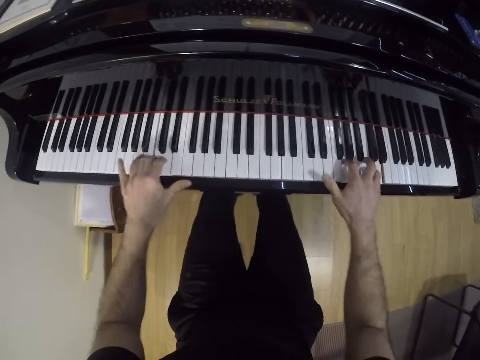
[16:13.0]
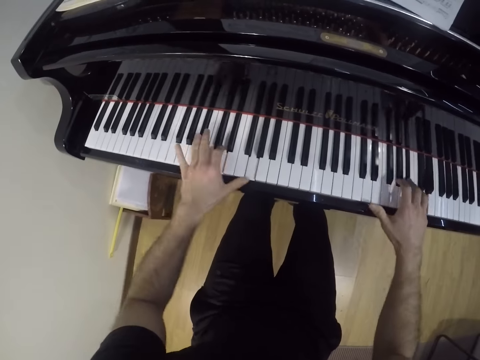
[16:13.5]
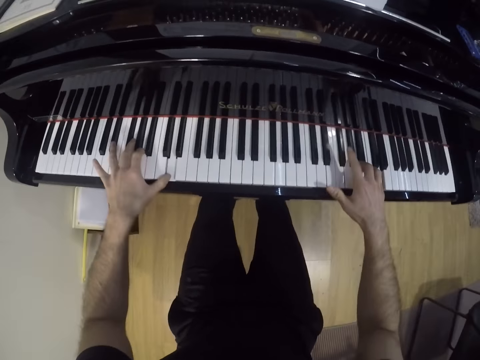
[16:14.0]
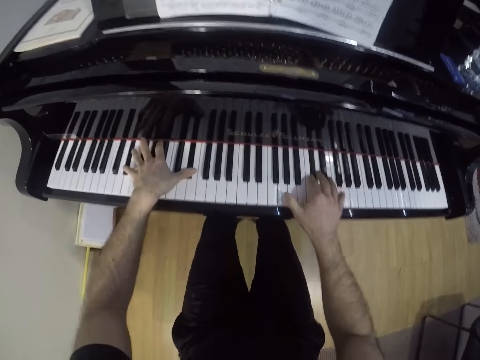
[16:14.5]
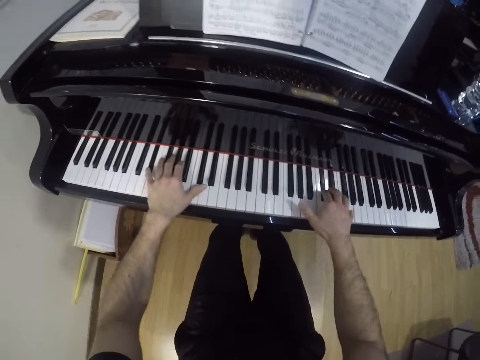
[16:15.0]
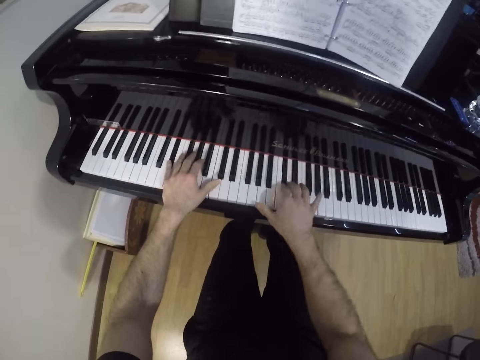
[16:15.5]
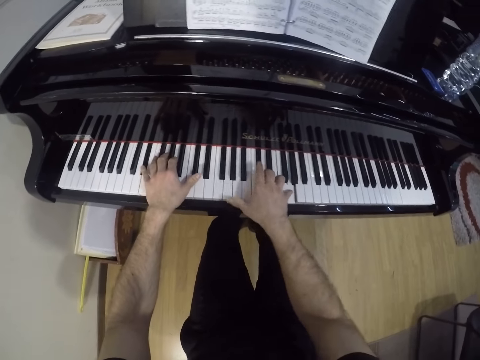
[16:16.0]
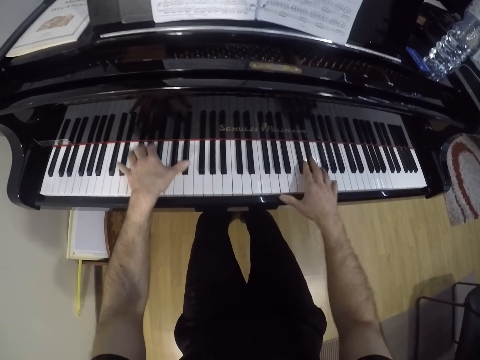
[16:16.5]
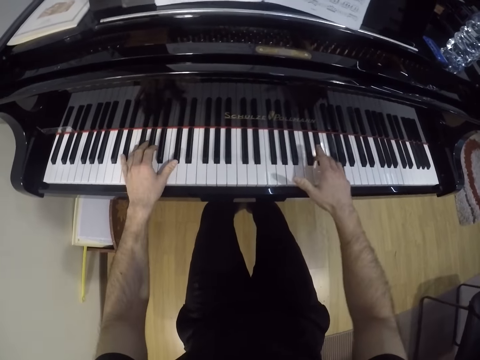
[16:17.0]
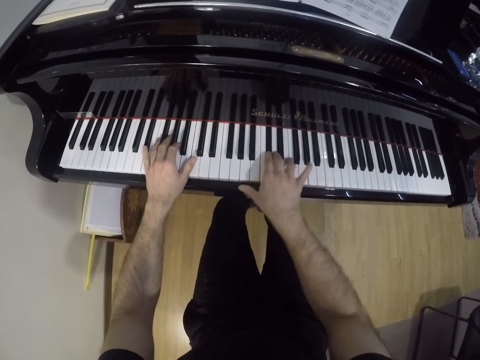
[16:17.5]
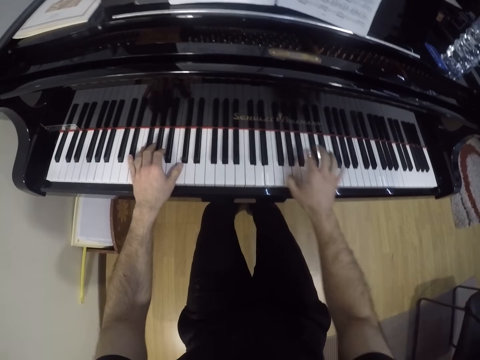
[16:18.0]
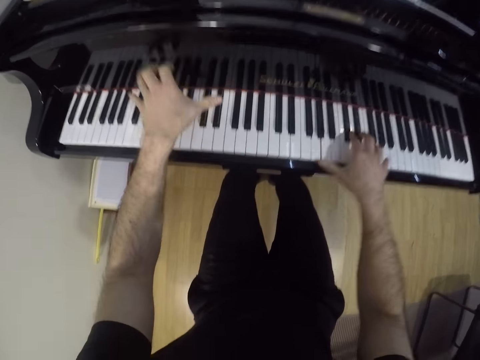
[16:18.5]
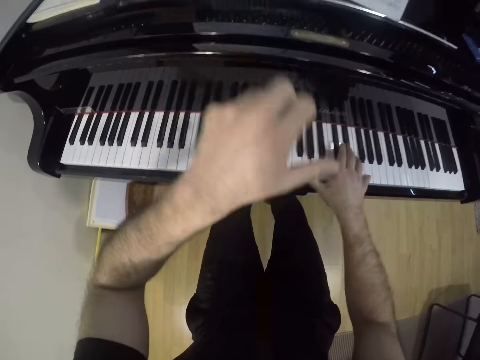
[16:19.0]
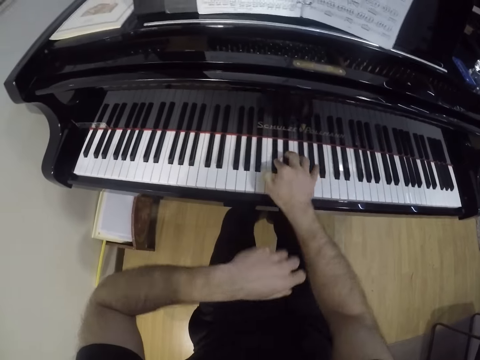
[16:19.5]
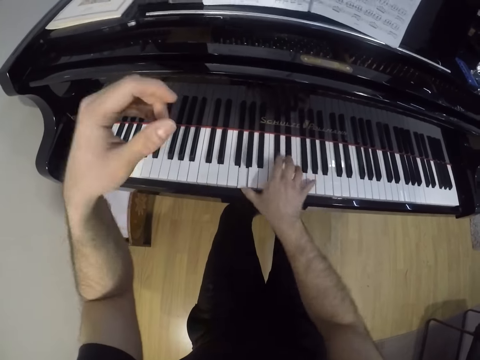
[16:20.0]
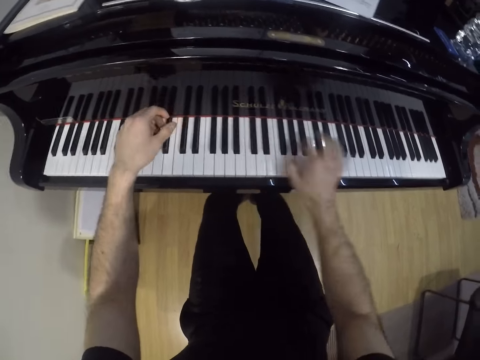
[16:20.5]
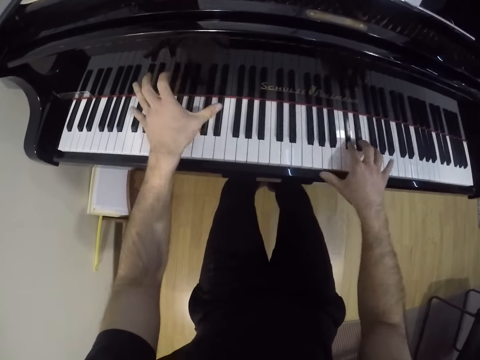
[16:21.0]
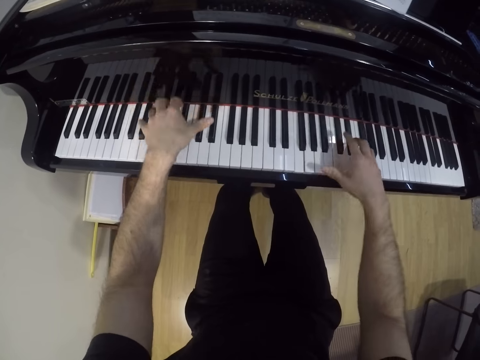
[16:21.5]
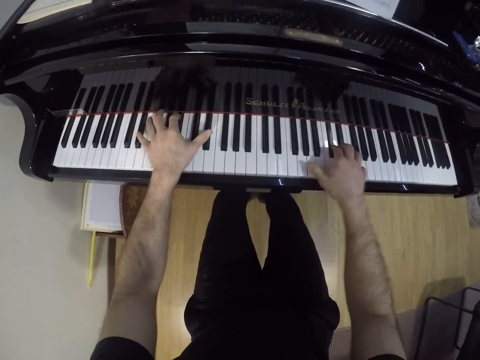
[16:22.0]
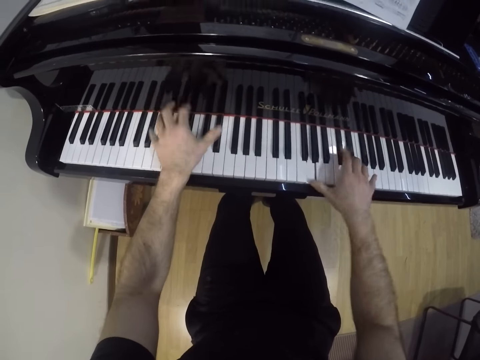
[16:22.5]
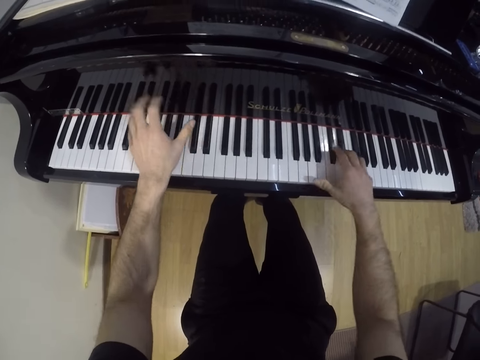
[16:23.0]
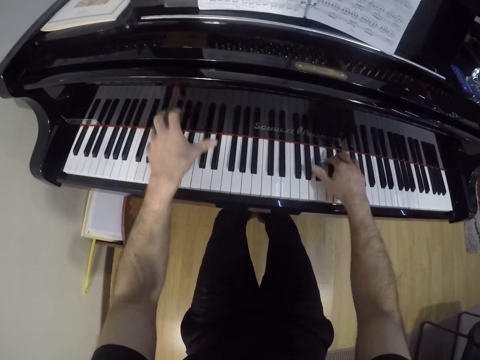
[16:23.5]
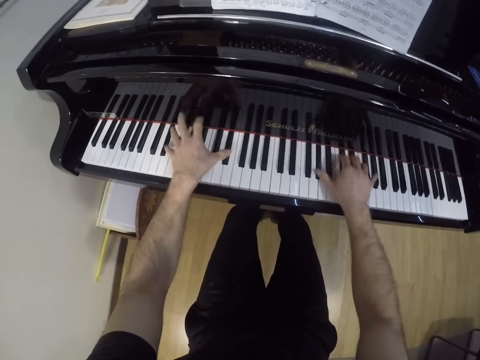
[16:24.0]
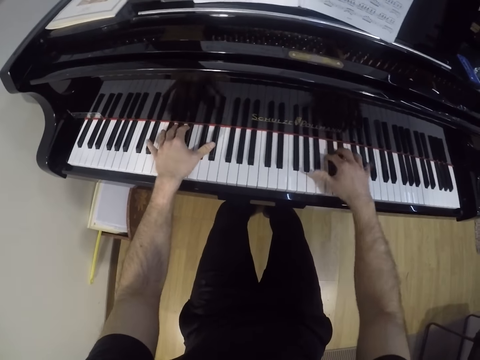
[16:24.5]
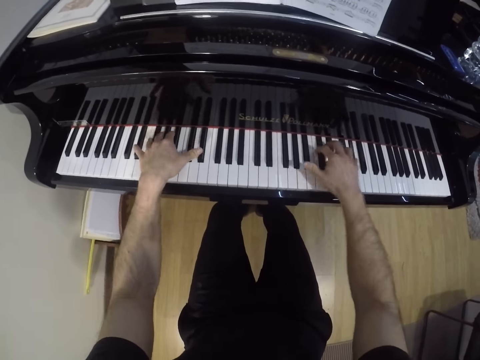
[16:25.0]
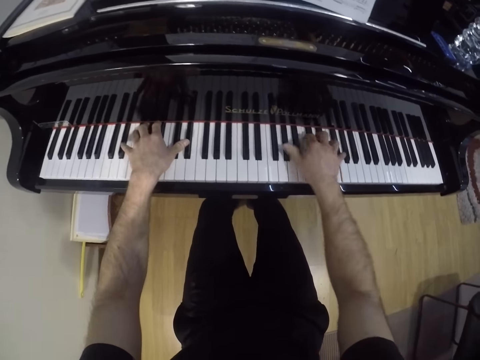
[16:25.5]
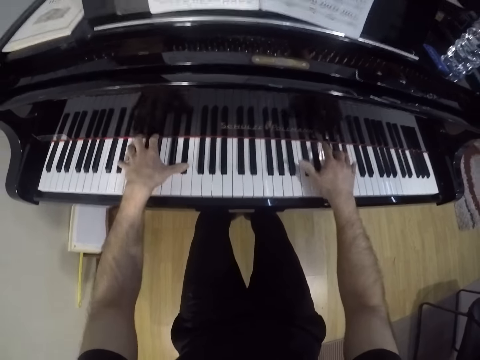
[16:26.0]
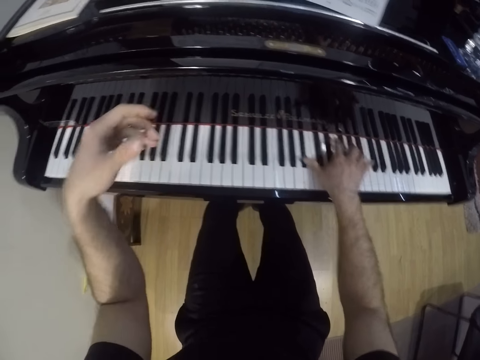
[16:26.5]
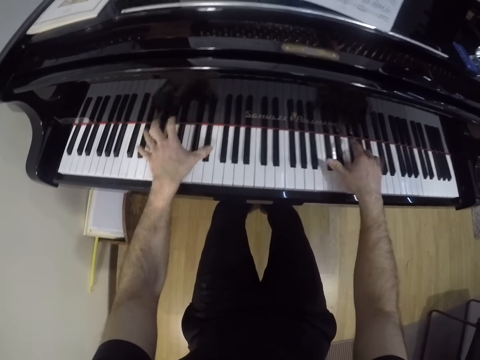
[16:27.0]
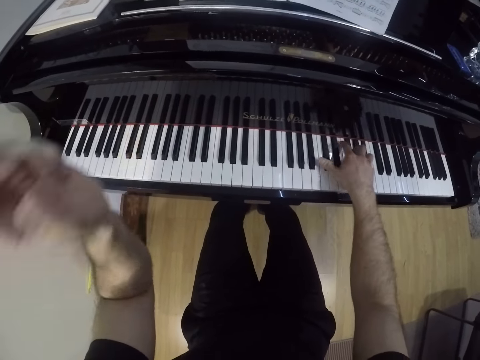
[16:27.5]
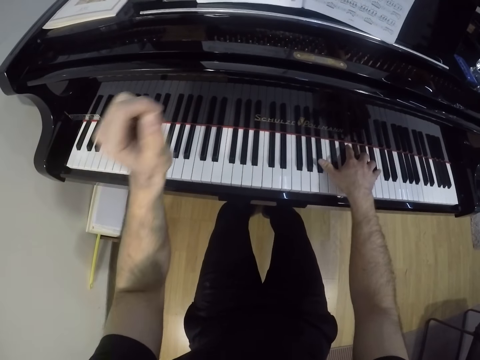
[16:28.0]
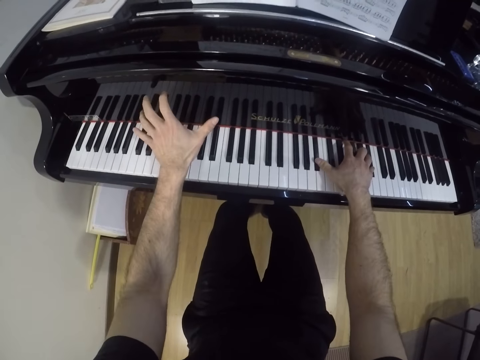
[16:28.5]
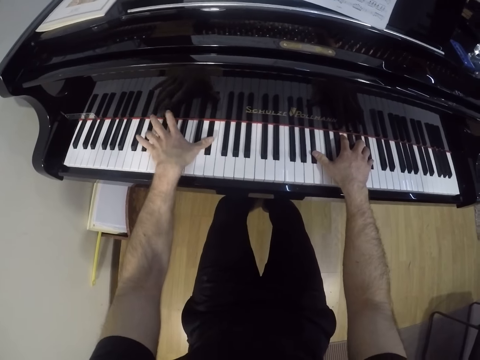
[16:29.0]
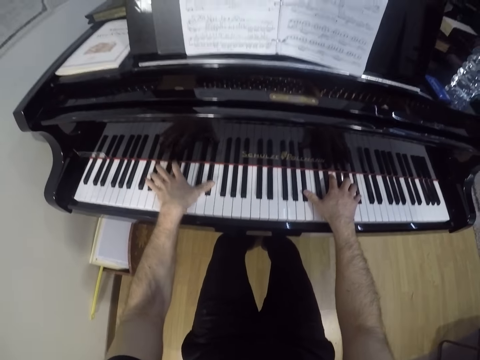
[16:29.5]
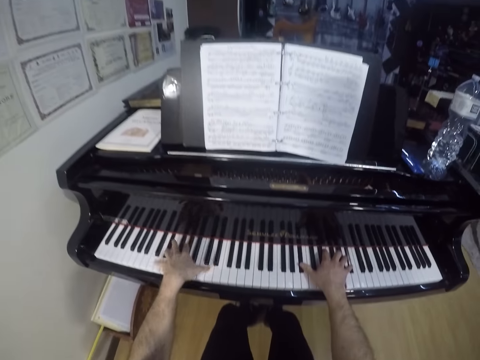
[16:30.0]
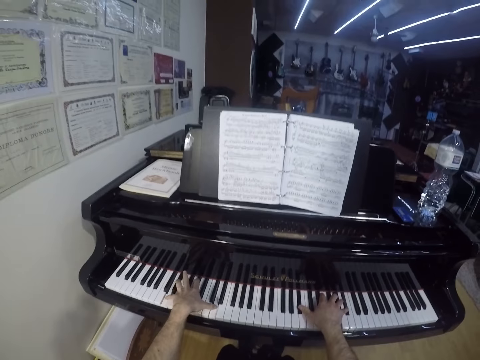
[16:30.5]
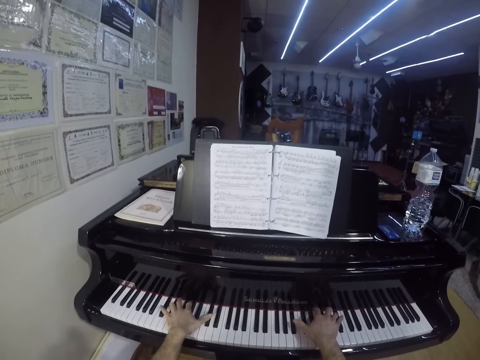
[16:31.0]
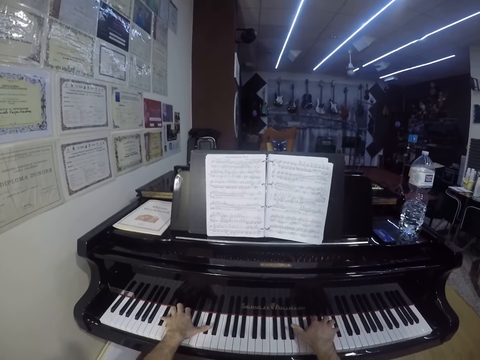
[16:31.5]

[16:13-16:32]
The camera wearer removes the left hand from the keyboard. He places the left hand on the keyboard. He raises his left hand.

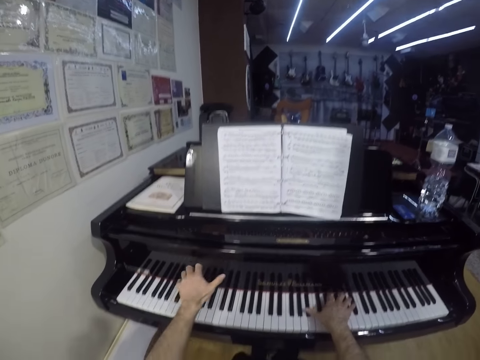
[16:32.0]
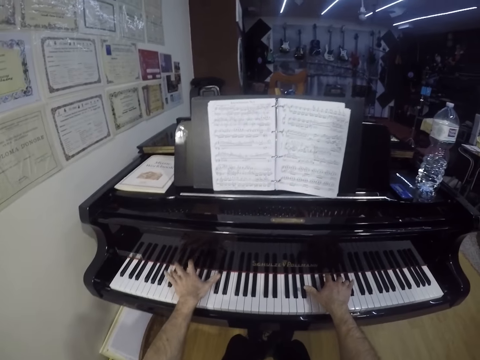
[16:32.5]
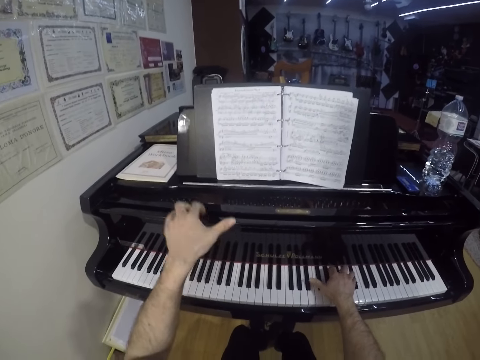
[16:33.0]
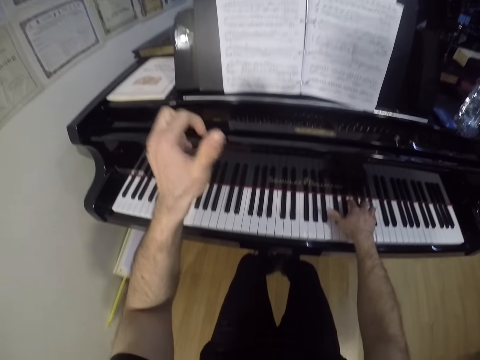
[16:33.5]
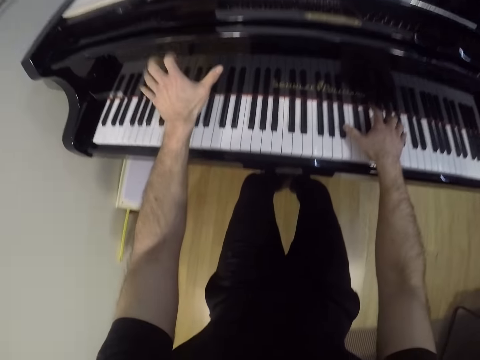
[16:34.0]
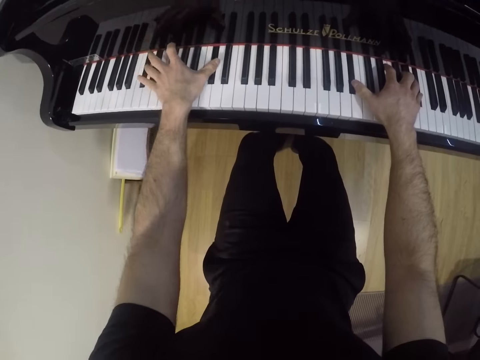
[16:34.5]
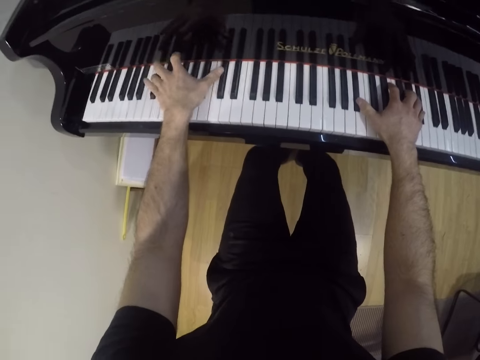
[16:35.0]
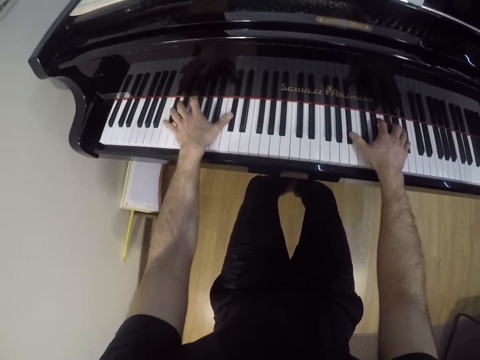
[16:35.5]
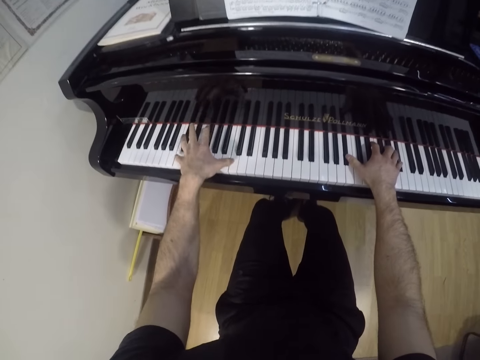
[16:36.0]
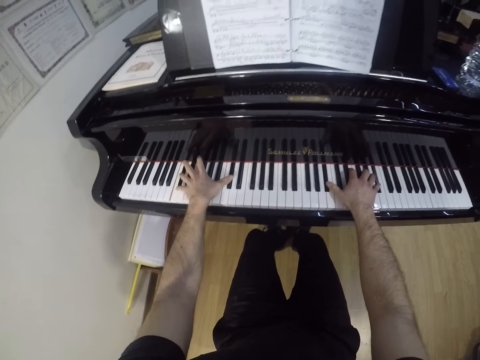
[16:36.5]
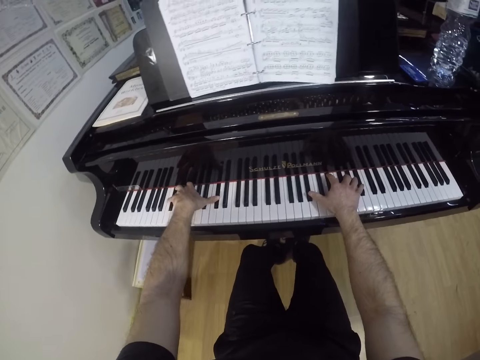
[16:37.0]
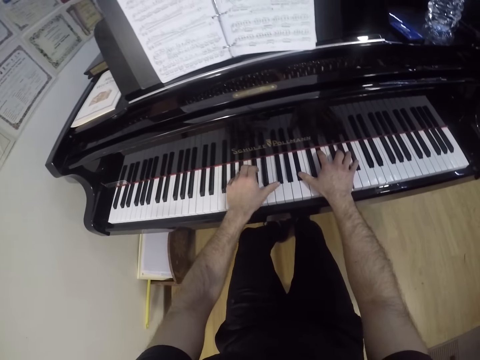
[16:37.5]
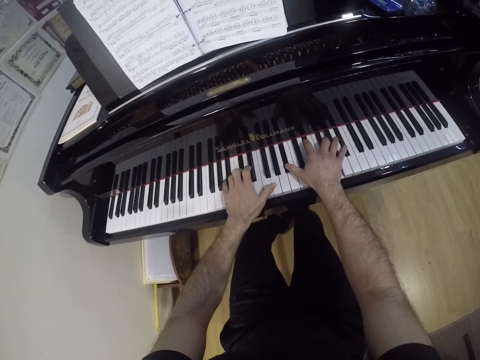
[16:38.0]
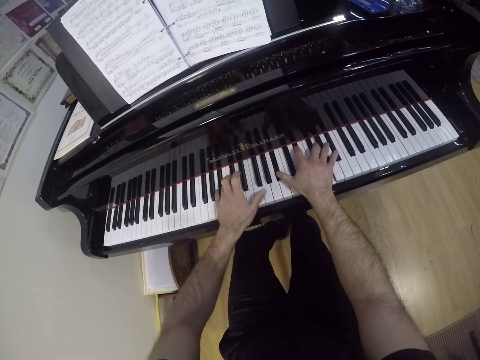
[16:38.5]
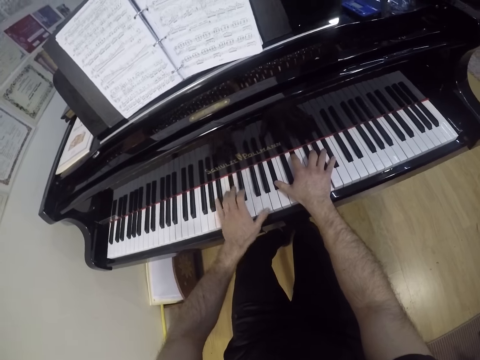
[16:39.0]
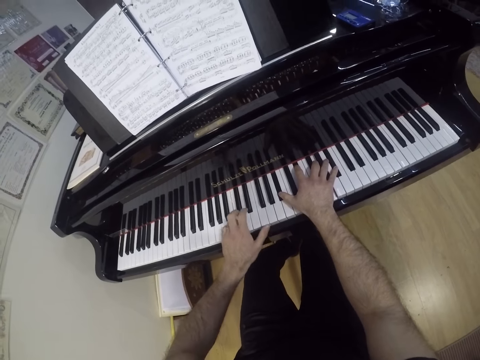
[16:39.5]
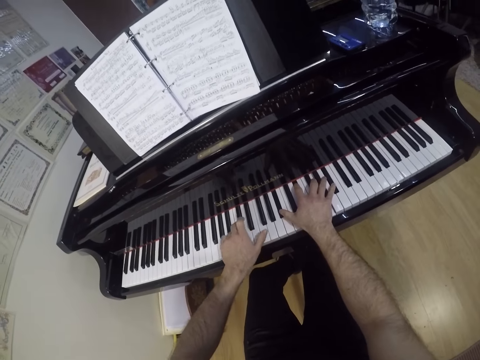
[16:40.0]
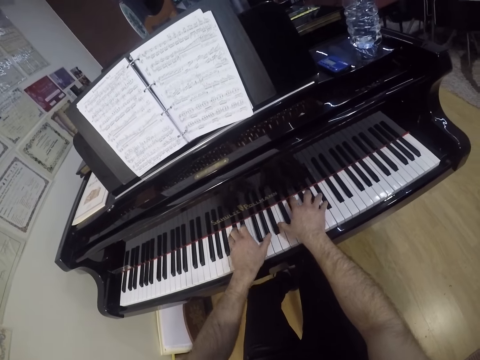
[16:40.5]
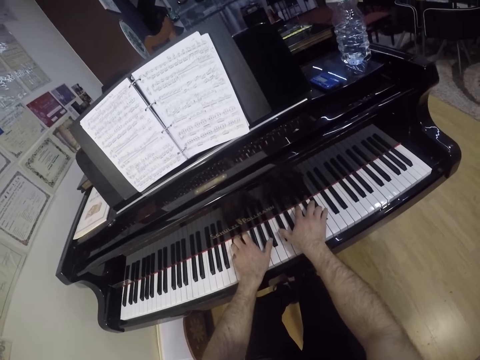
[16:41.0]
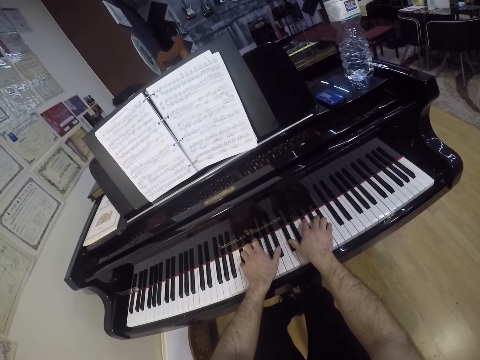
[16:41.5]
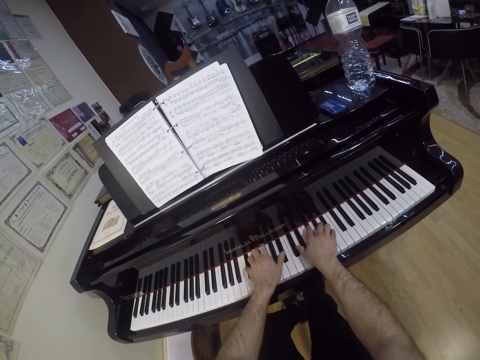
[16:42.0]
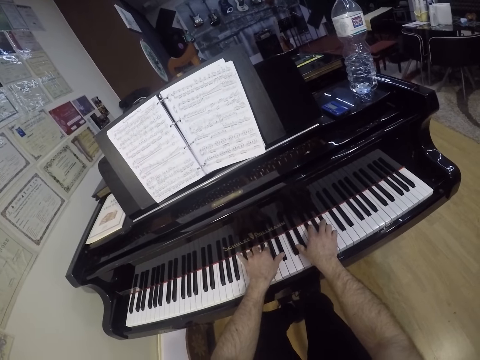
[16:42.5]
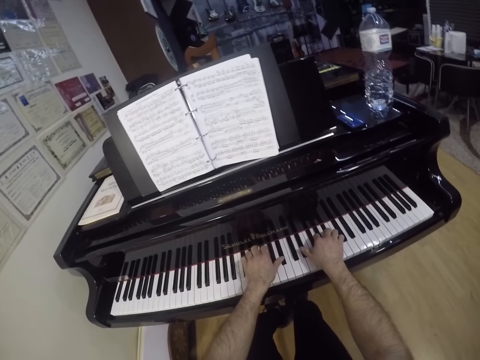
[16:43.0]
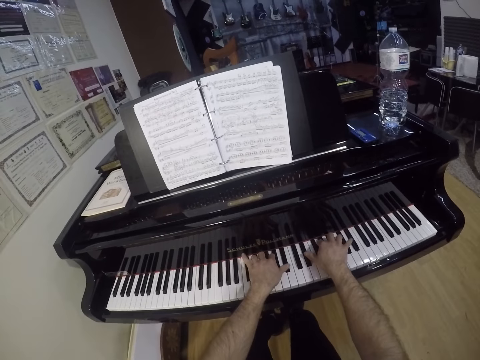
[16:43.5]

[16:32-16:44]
The camera wearer looks at the book.
